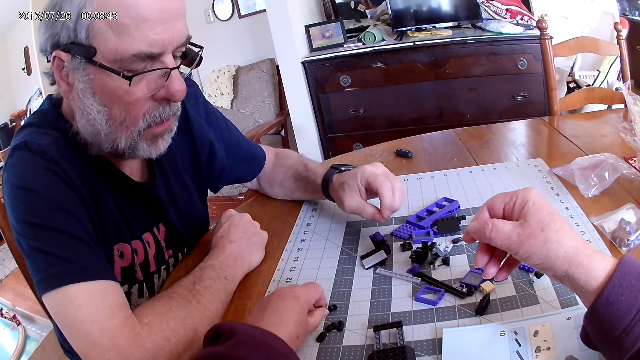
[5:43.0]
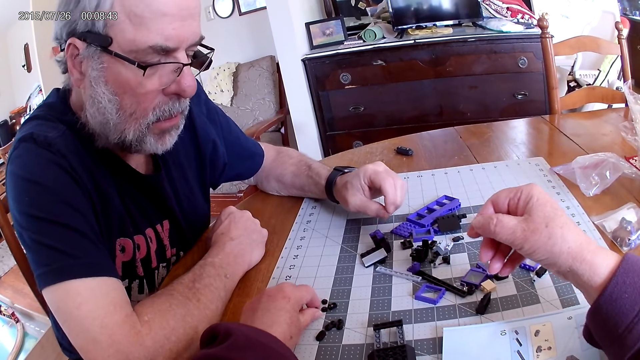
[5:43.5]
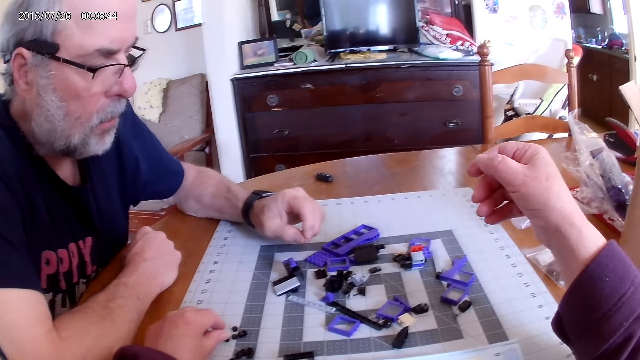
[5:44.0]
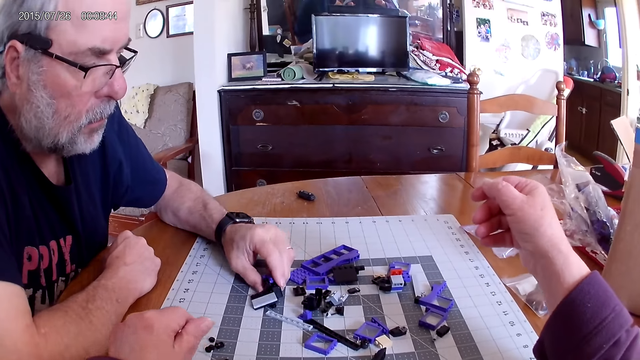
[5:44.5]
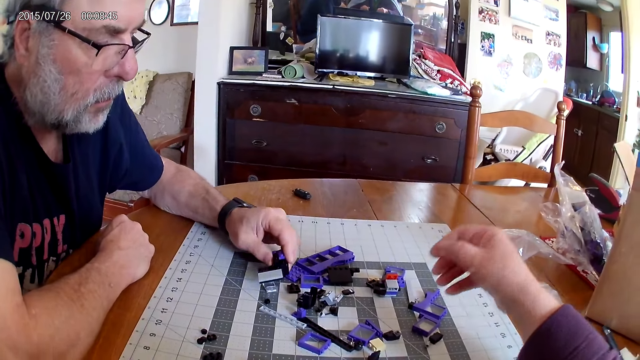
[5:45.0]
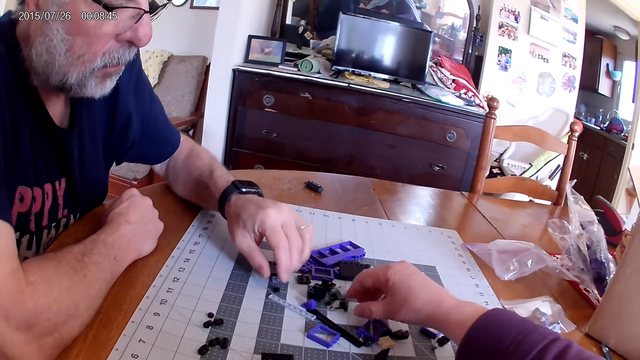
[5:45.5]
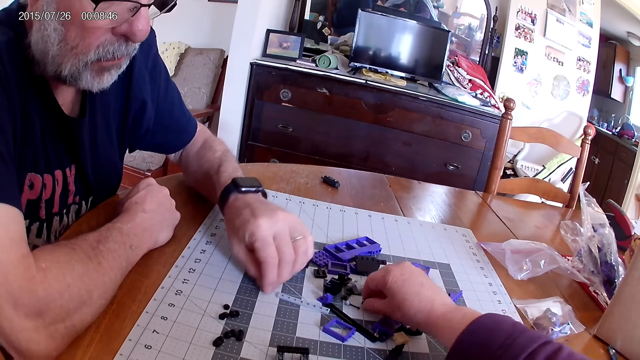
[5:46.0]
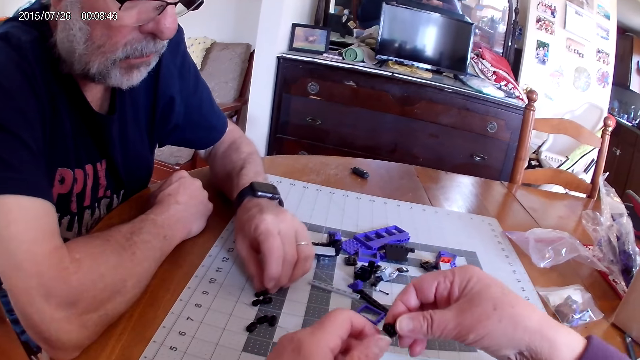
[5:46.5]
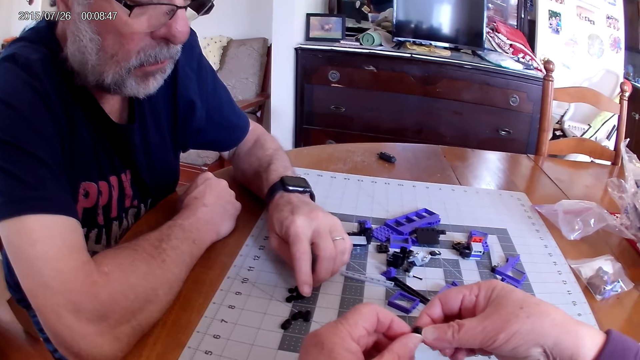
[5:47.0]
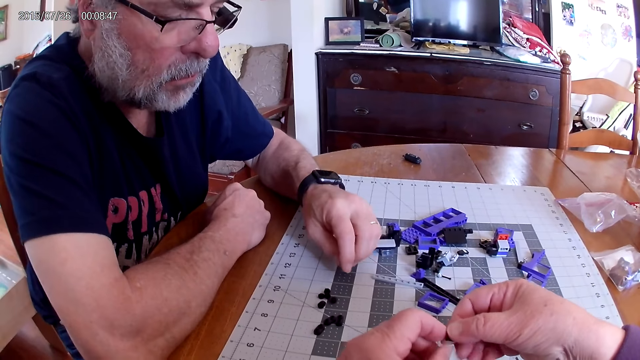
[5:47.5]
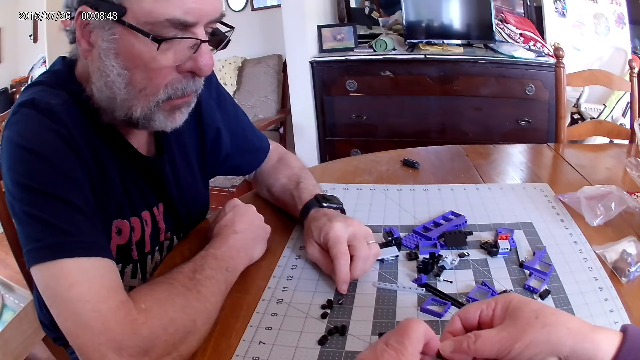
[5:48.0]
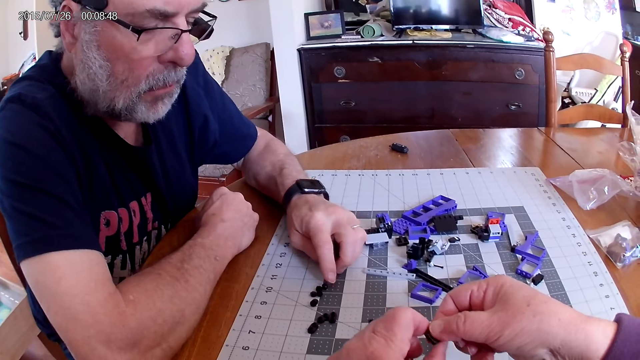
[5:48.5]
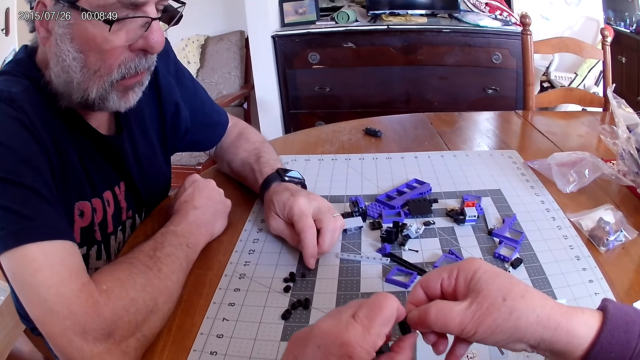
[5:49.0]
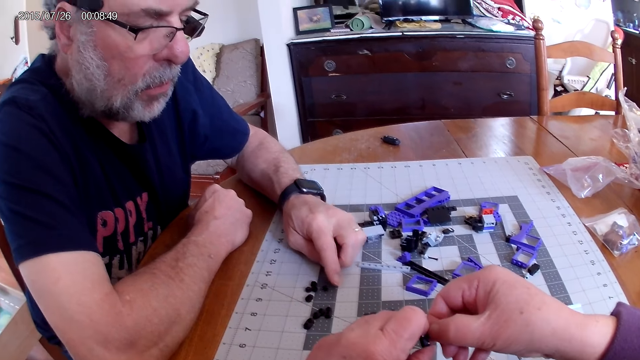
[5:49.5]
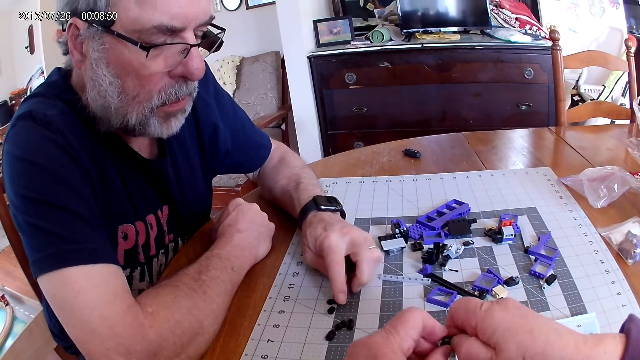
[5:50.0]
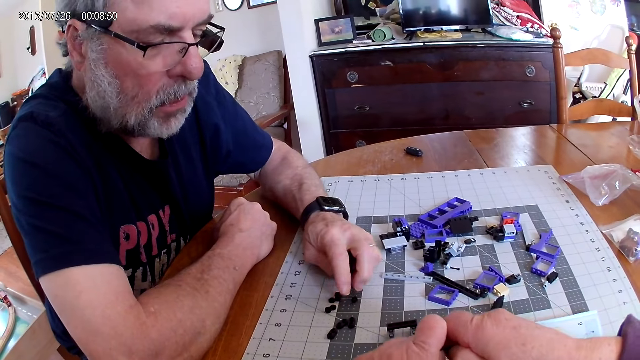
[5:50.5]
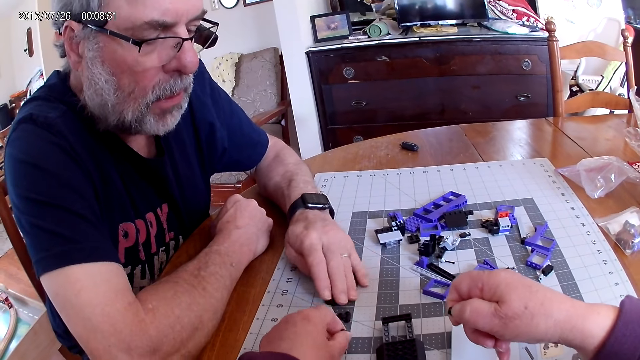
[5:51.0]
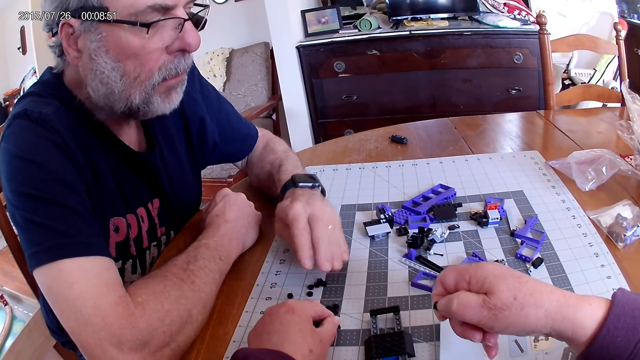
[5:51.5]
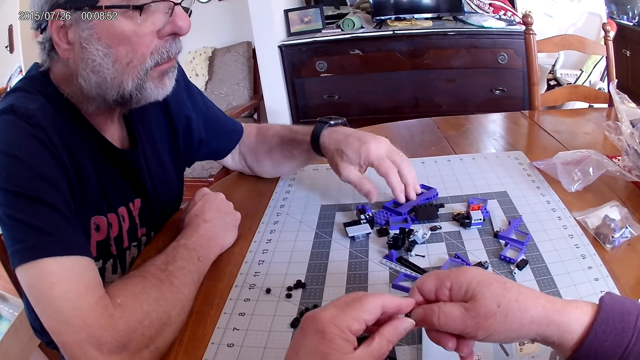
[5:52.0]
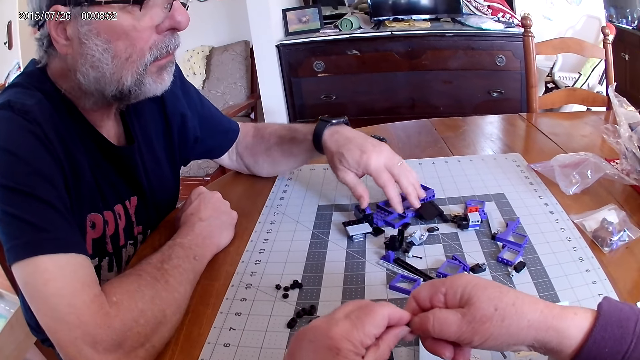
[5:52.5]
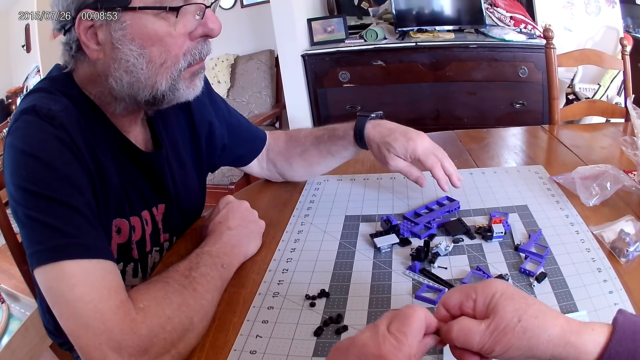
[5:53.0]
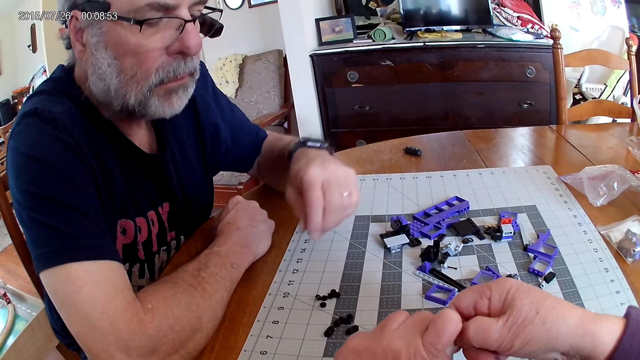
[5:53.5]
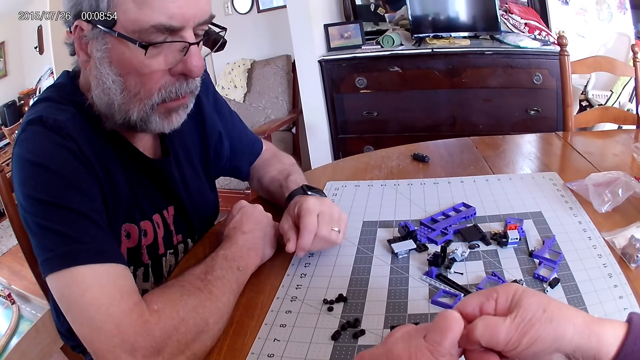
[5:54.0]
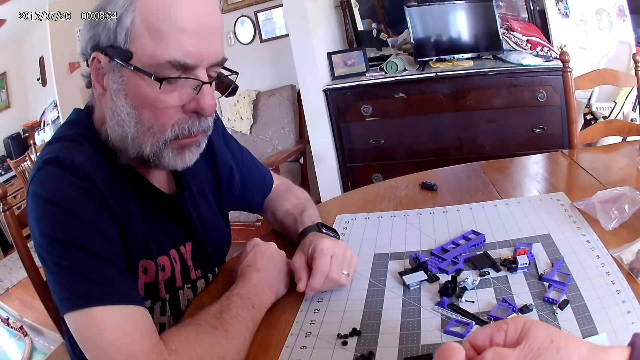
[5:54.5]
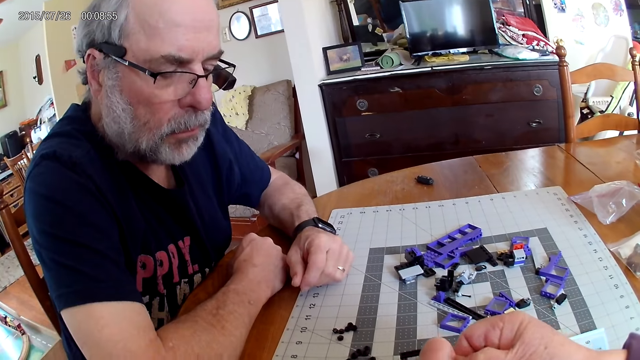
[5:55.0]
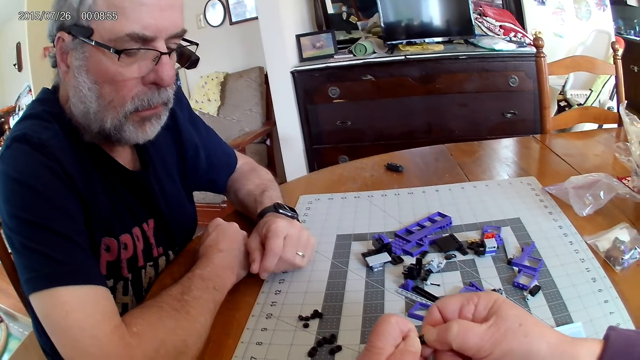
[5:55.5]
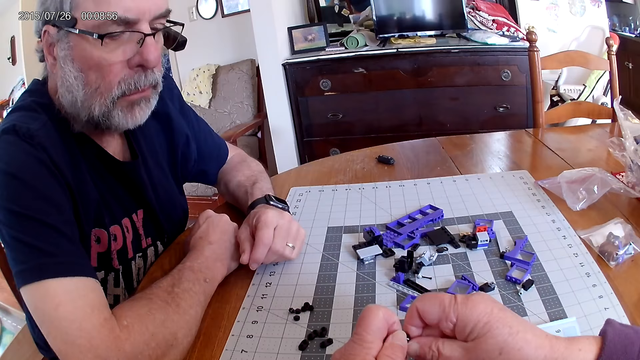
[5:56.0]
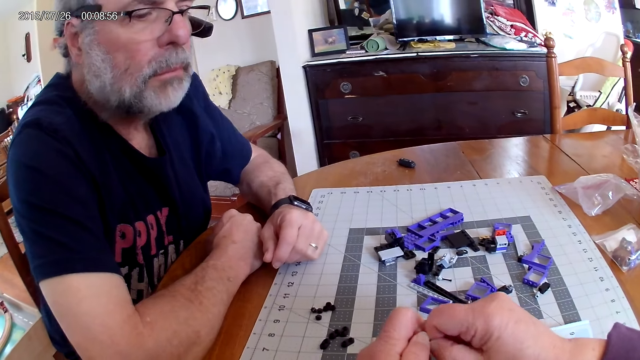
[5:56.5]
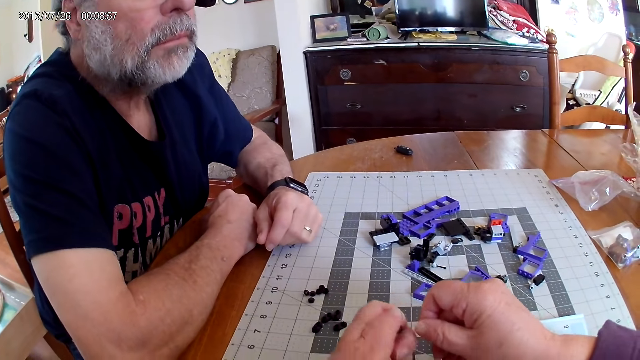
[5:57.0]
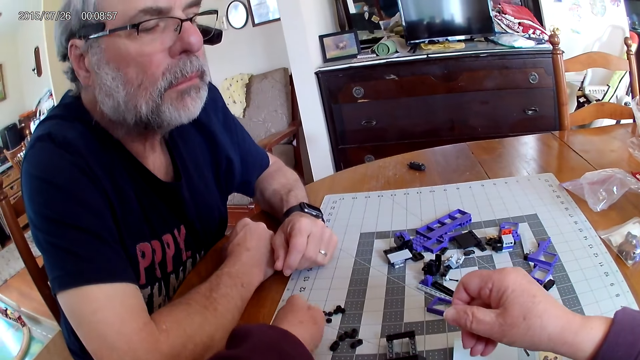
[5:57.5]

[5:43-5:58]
The camera wearer places down the plastic pieces. They pick a plastic piece. They separate the plastic pieces. They place down the plastic pieces. A man touches the plastic pieces. The camera wearer separates the plastic pieces.

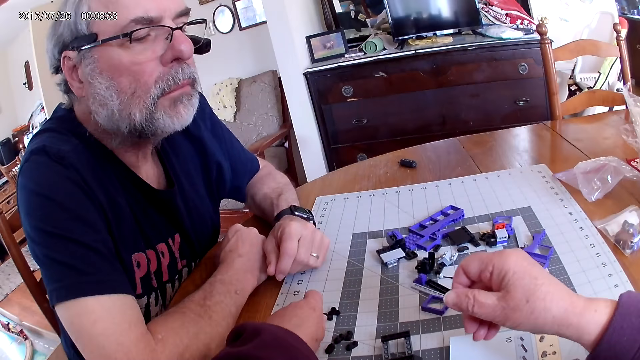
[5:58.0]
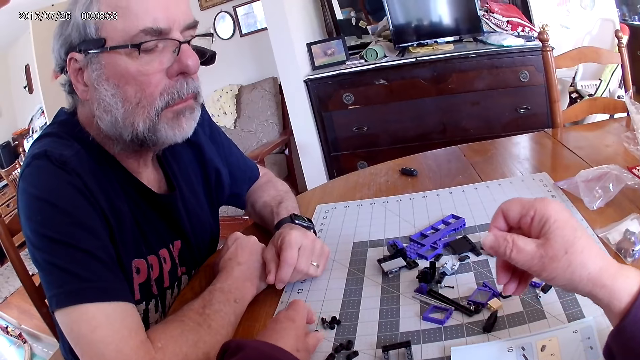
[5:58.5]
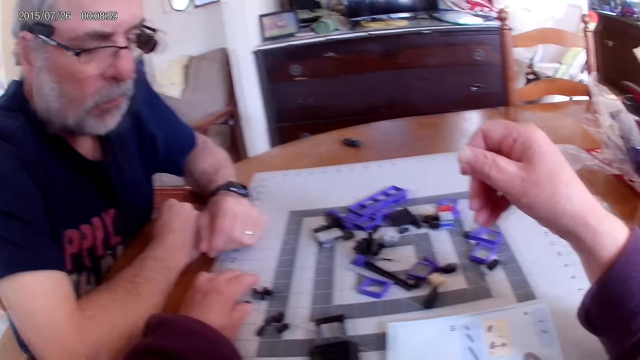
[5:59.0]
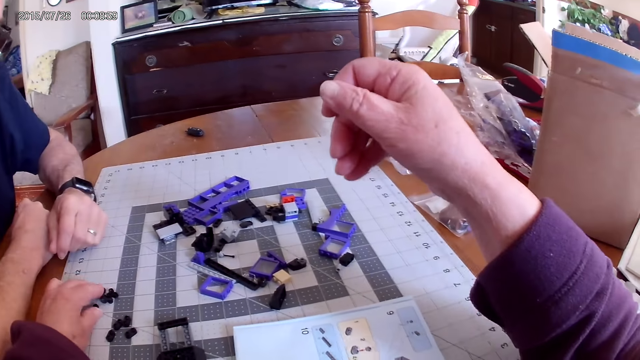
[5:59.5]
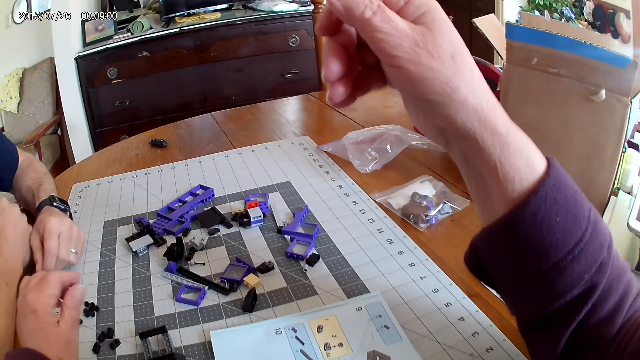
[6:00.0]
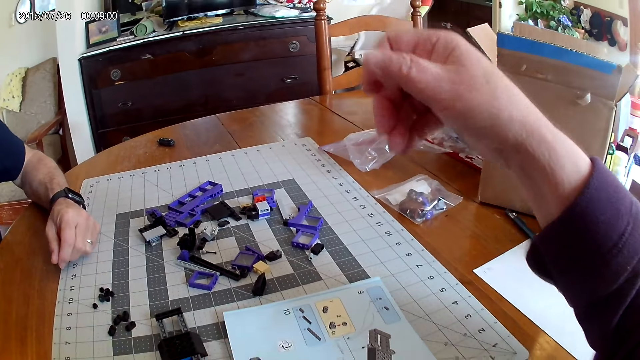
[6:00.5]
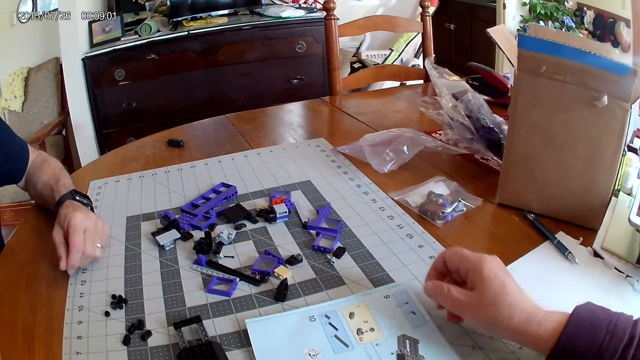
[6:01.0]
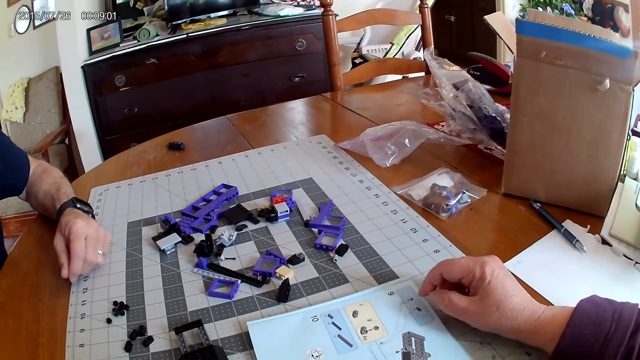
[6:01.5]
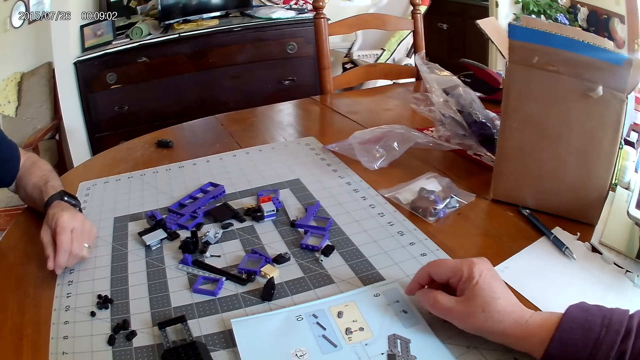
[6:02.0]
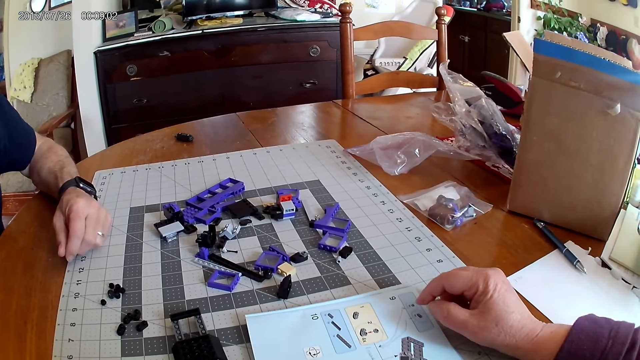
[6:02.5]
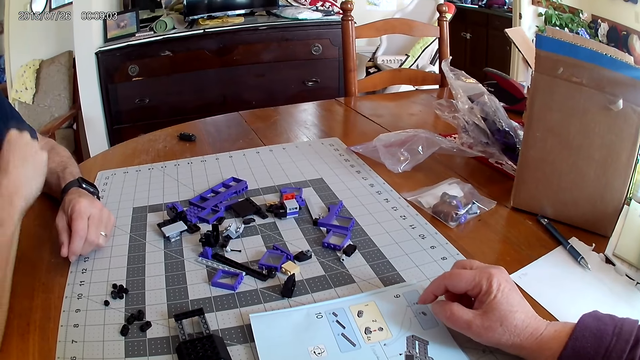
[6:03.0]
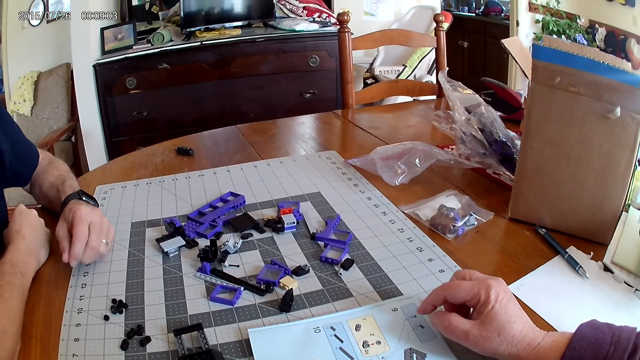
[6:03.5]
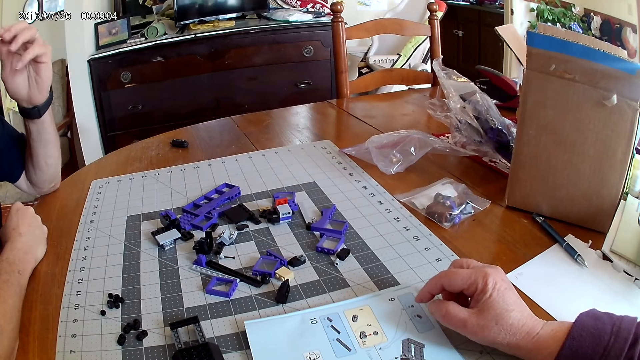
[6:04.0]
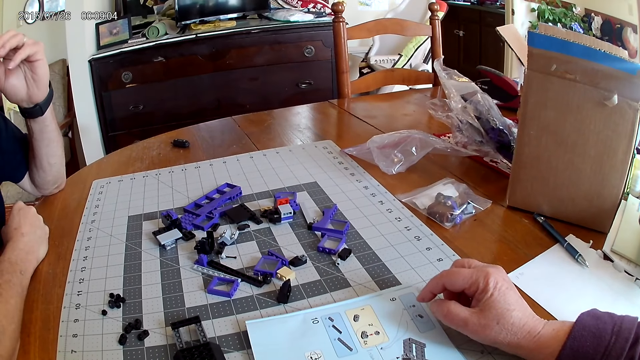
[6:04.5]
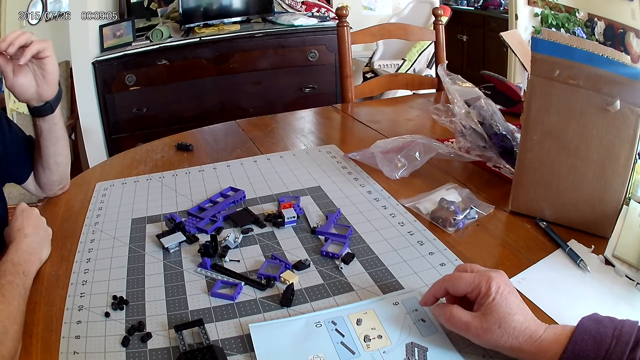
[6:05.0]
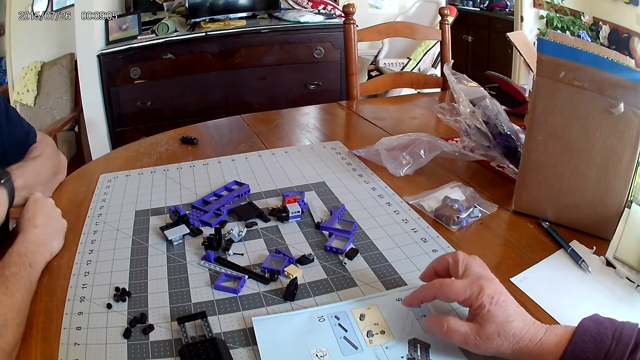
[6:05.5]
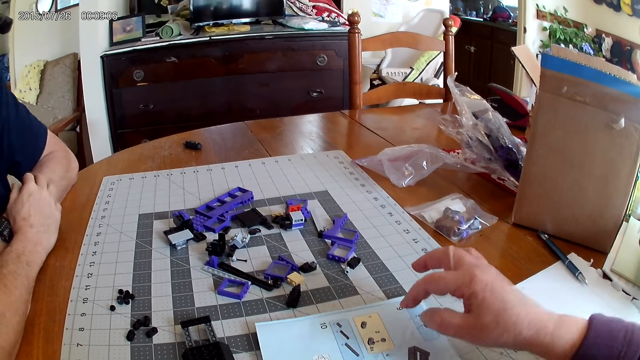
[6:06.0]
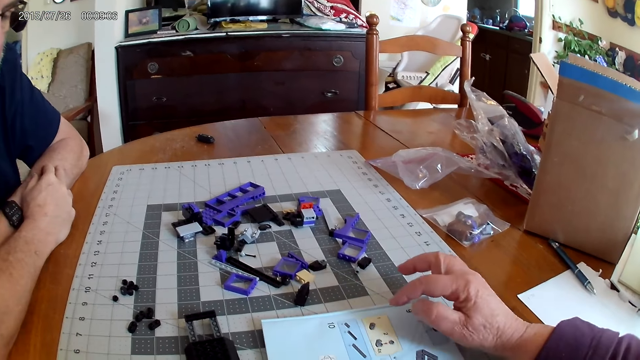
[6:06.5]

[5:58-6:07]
The camera wearer looks at the instructional manual book.
